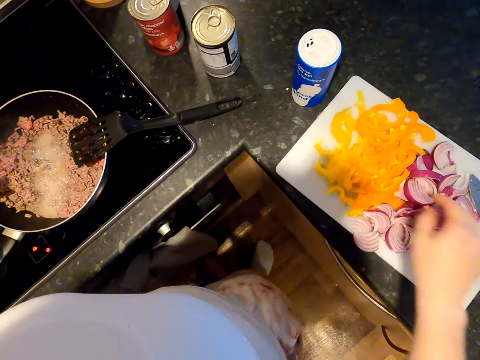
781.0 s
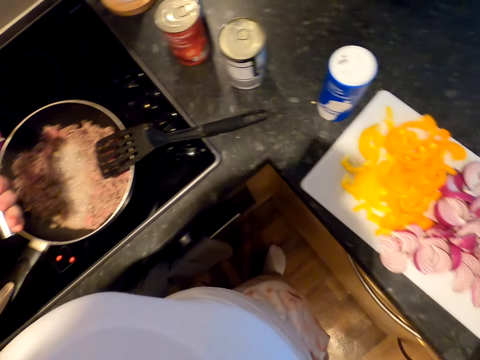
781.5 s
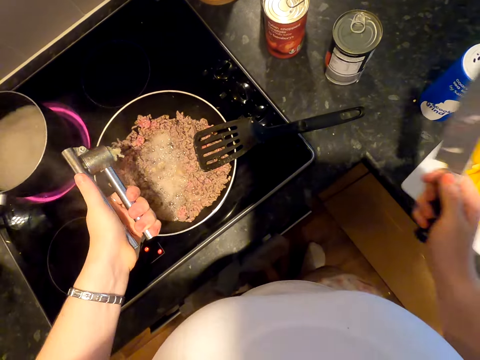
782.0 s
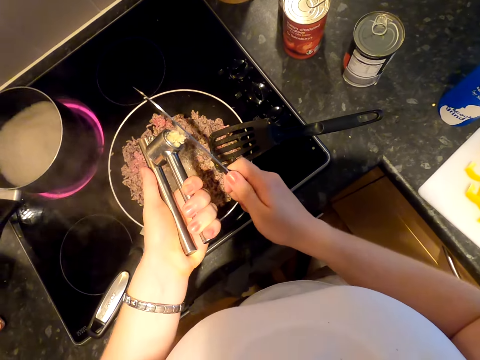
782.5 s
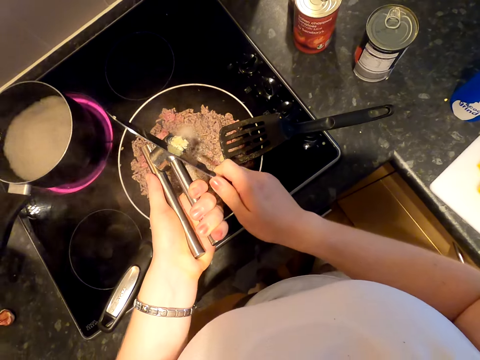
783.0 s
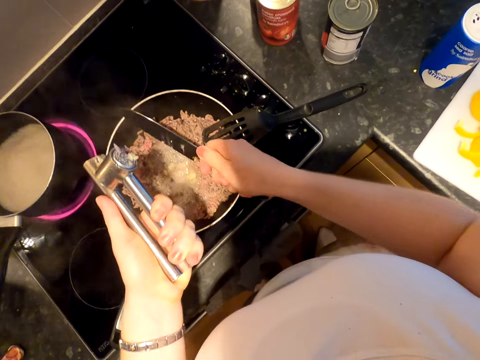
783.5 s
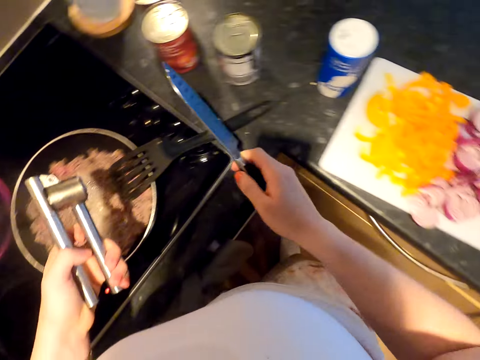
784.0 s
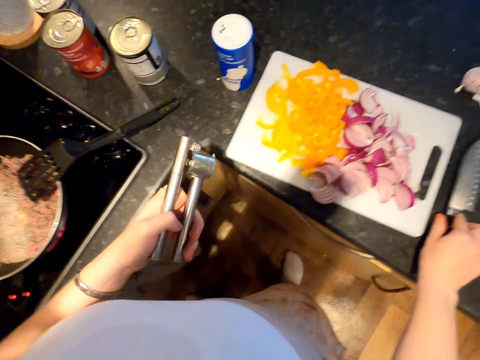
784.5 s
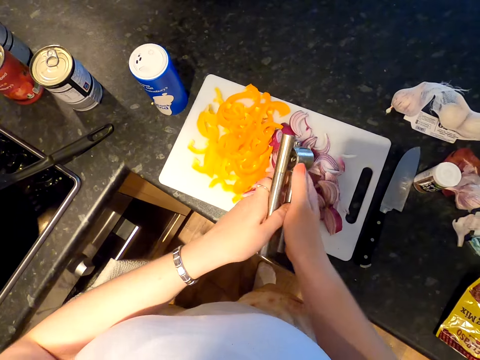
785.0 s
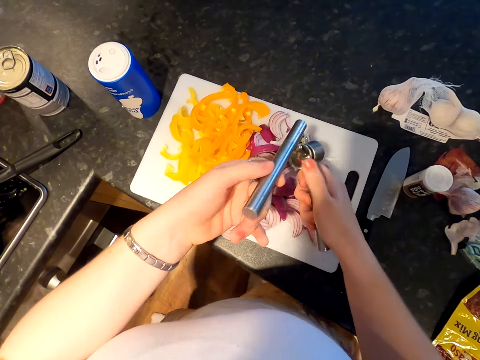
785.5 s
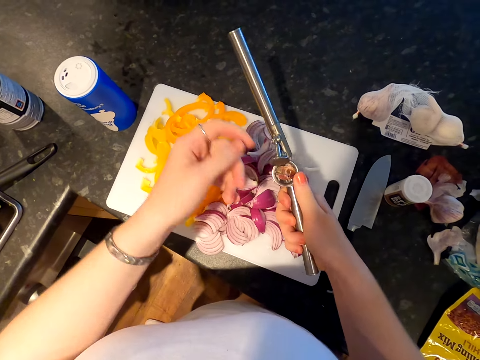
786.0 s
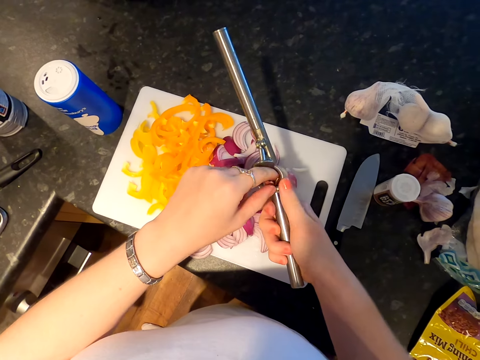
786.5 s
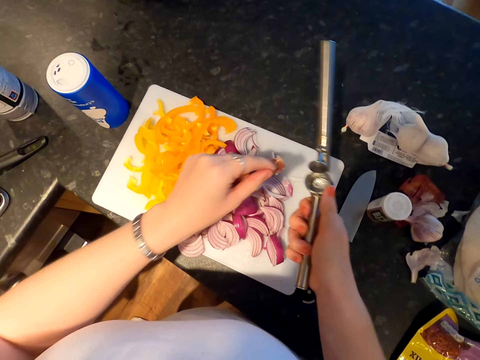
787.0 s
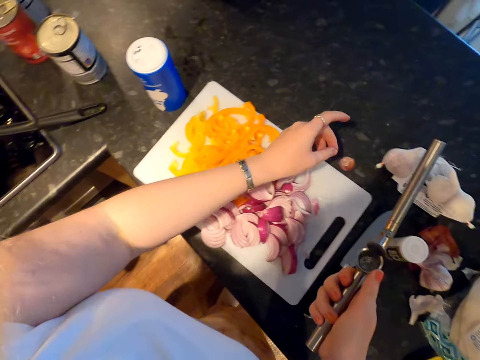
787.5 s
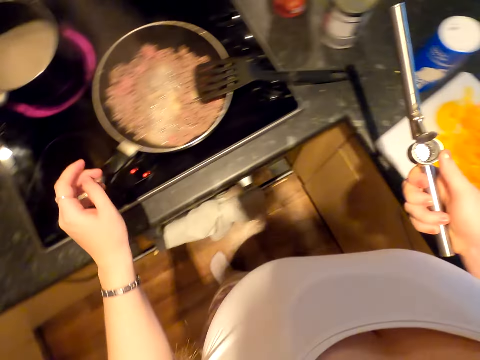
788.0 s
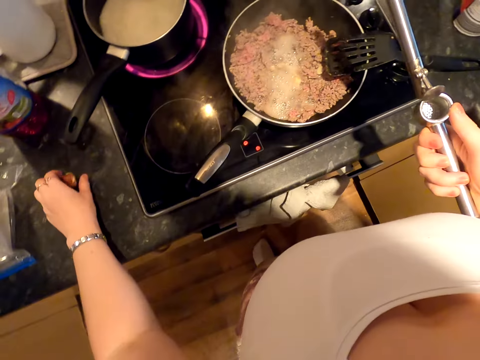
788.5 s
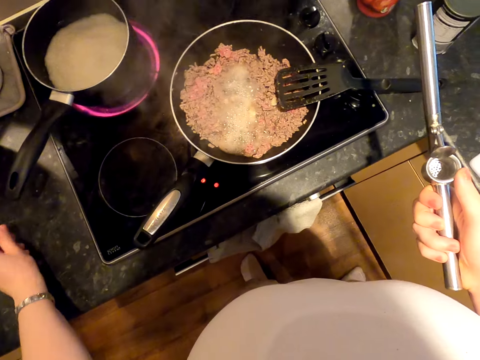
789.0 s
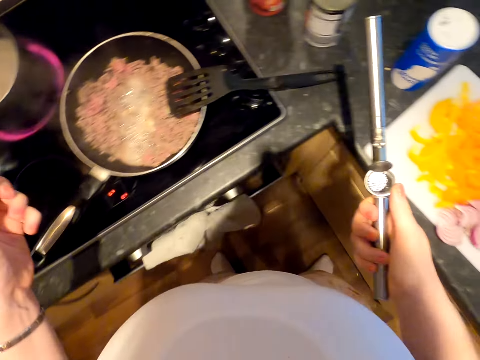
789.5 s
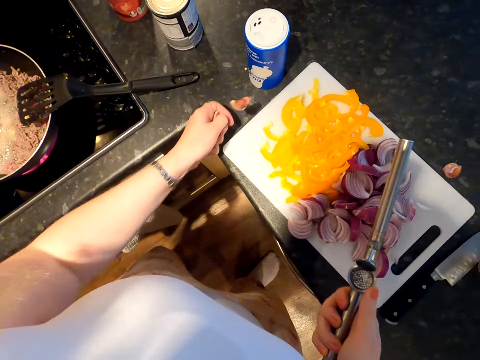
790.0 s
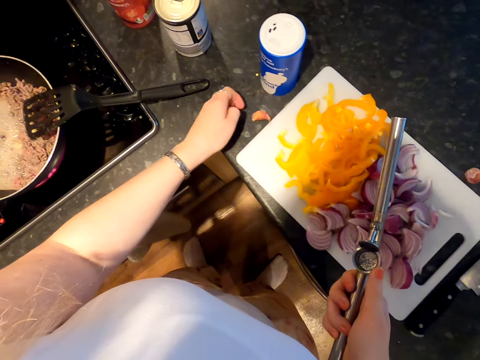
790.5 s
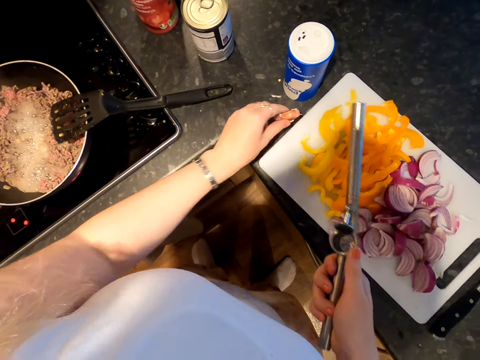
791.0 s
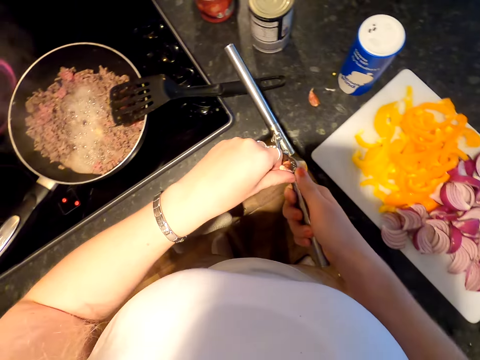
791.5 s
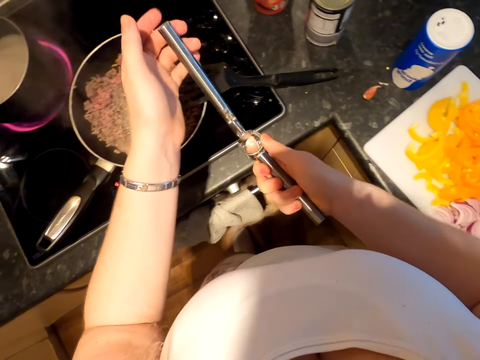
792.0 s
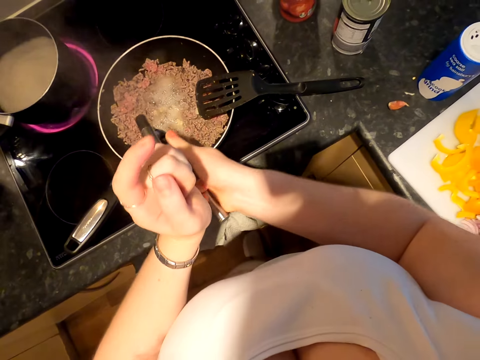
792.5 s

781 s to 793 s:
The camera wearer picks up a knife. They remove the garlic from the garlic press. They drop the garlic in the minced meat. They drop the knife. They hold the garlic press. They open the garlic press. They remove the garlic skins from the garlic press. They drop the garlic skin. They move around. They pick up the garlic. They drop the garlic. They pick up the garlic. They put the garlic in the garlic press. They close the garlic press.

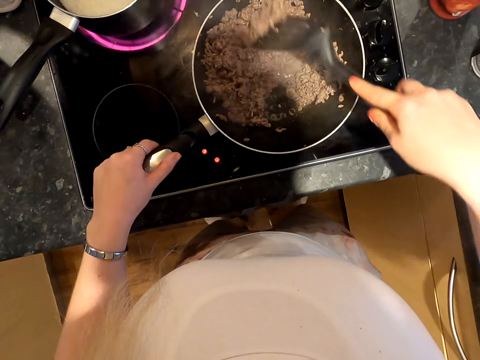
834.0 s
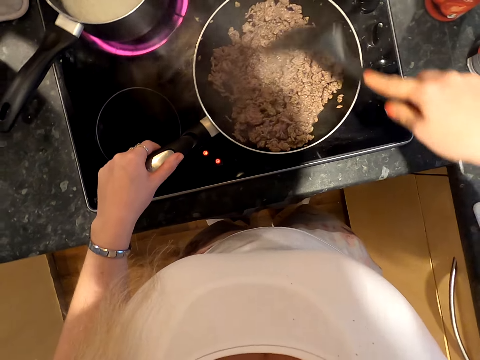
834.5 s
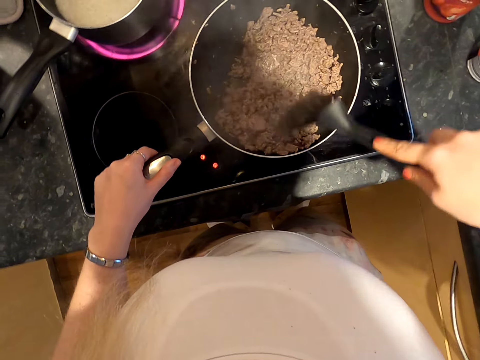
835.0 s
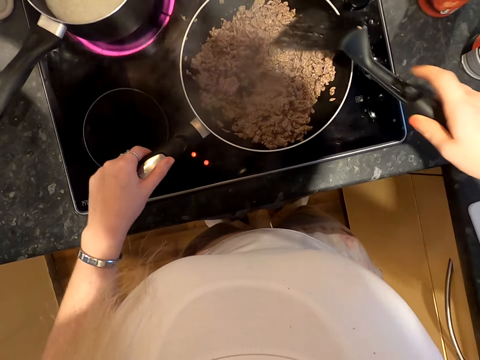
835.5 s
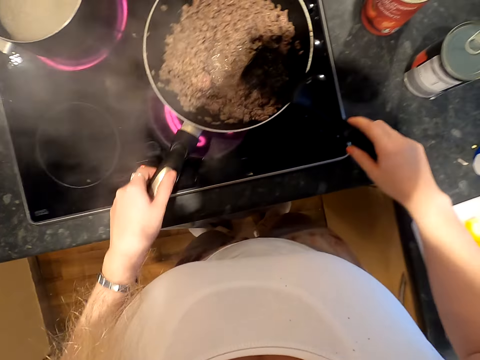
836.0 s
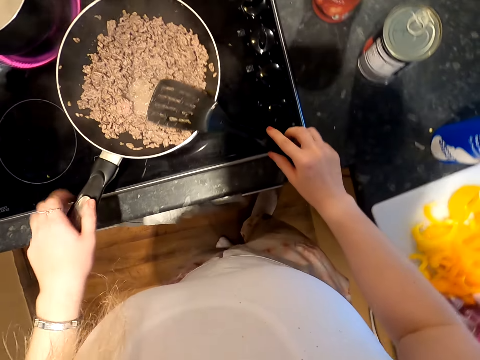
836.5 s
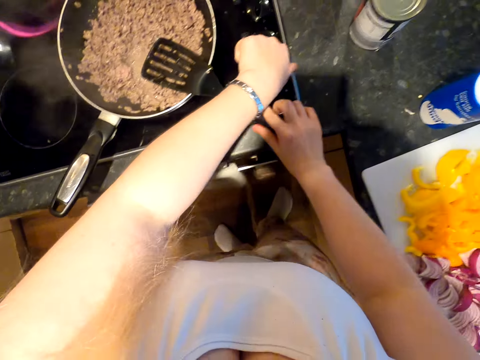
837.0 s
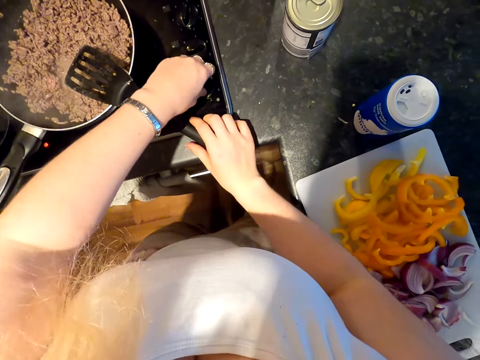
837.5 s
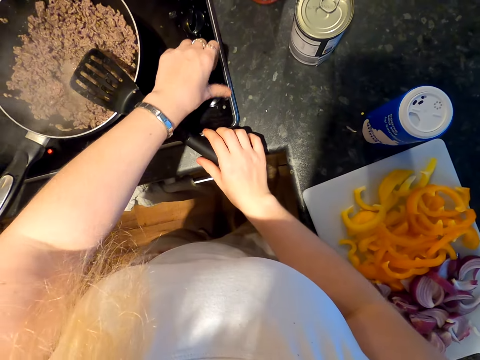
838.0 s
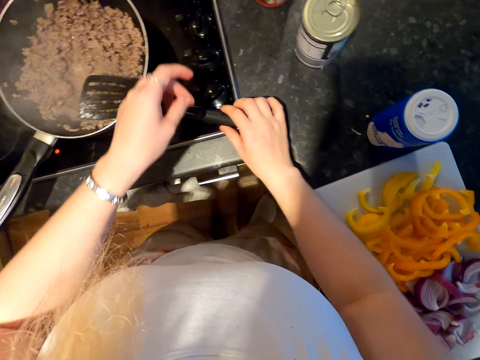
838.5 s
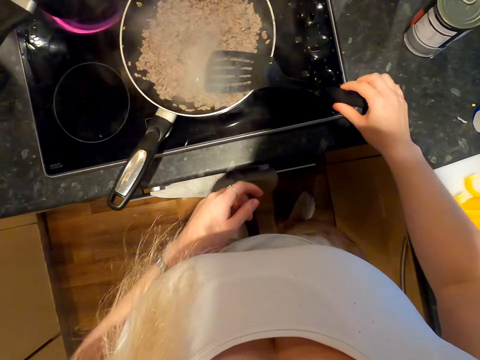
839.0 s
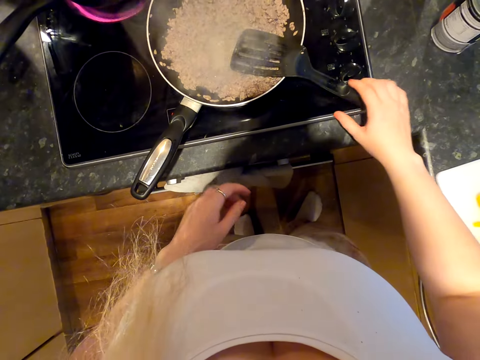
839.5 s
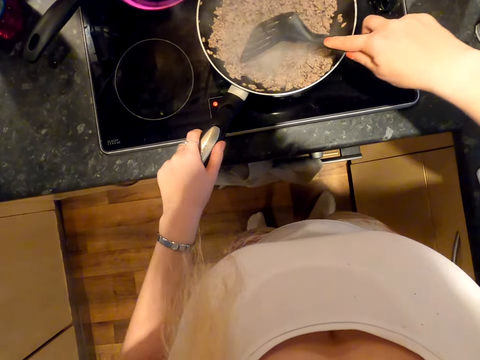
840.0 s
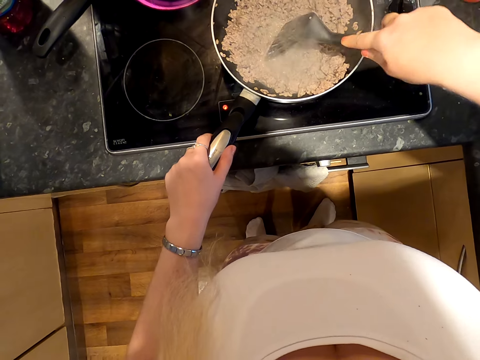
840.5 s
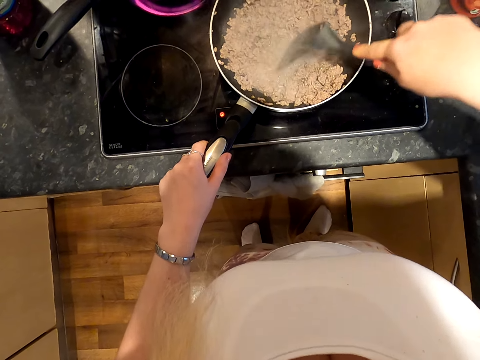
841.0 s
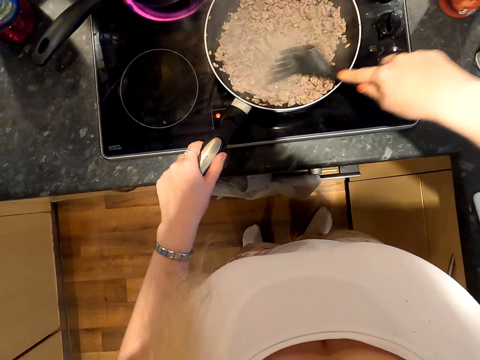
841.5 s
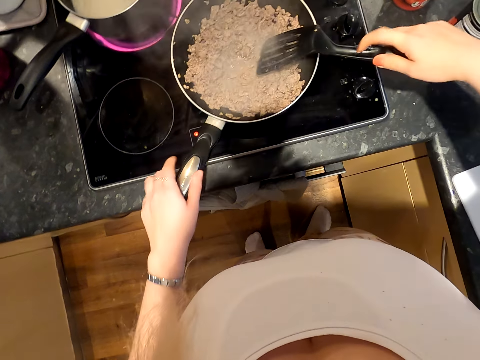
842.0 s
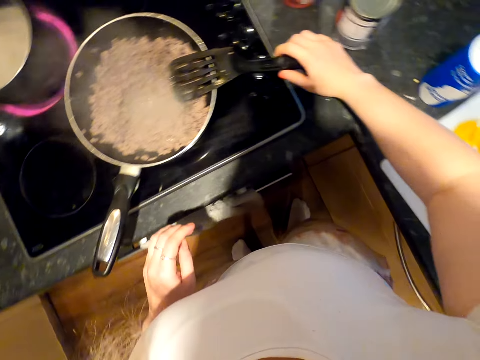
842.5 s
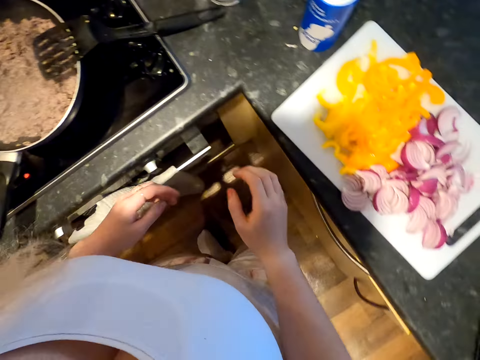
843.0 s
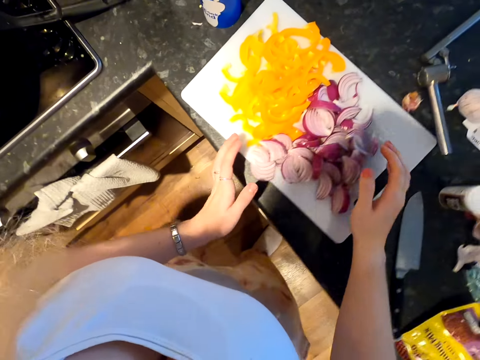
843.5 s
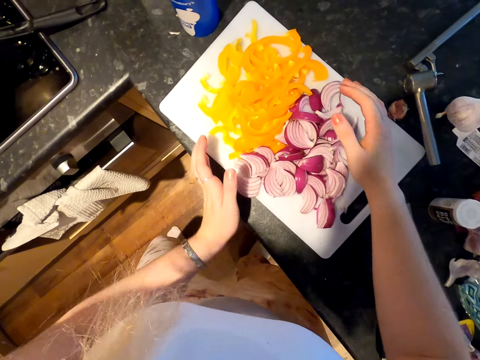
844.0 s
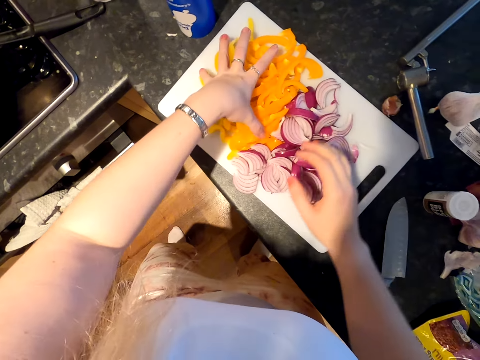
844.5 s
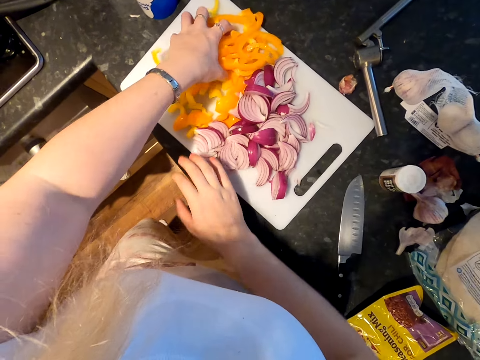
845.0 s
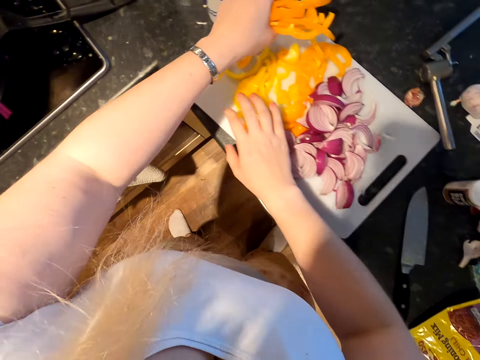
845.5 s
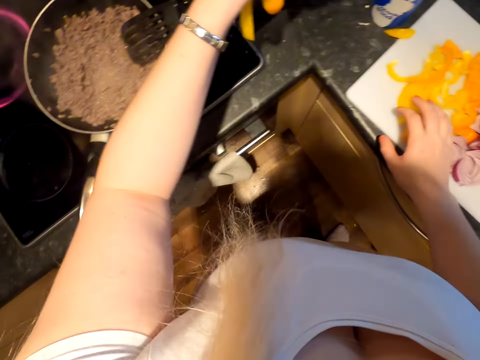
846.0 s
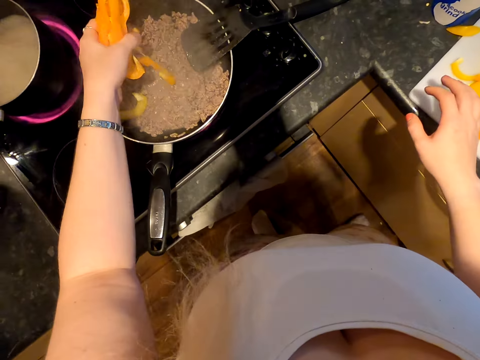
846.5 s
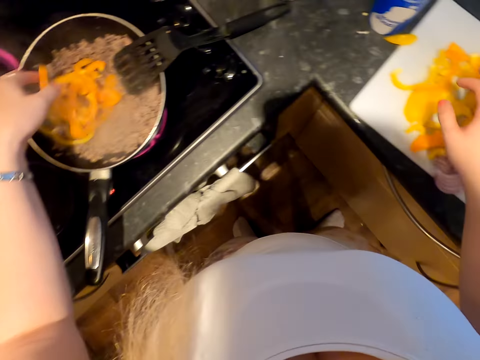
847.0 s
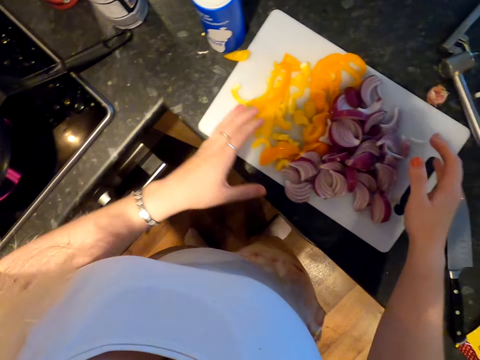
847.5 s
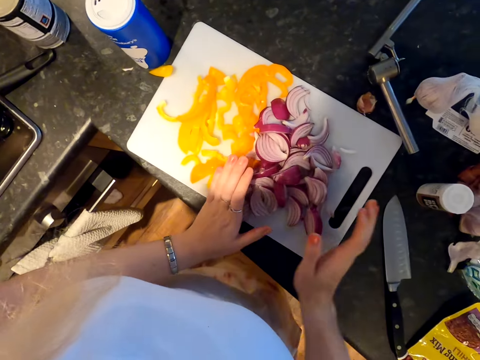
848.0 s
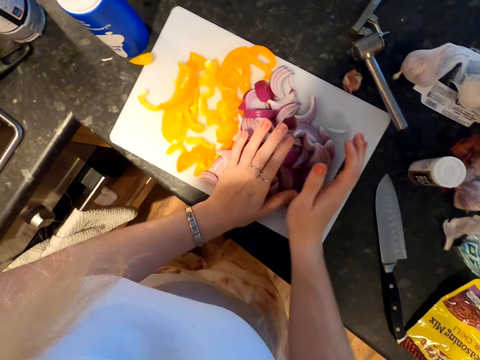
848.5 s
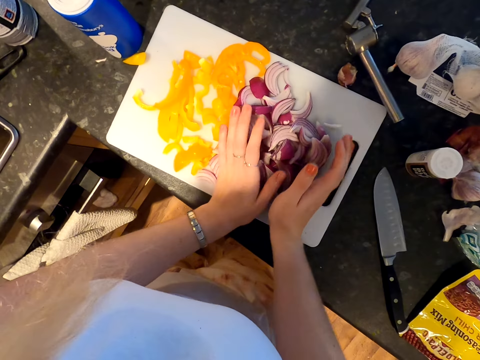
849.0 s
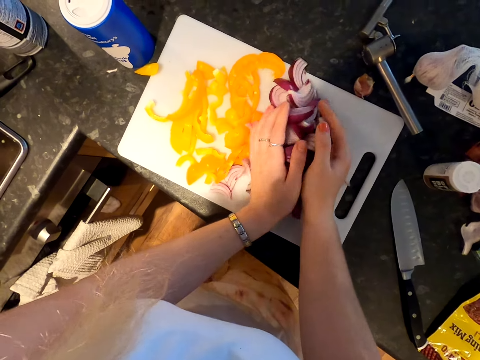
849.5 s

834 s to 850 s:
The camera wearer moves the pan. They tilt the cooking spoon on the pan. They turn off the cooker. They move the cooking spoon. They lift the cooking spoon. They hold the pan. They stir the food. They remove their hand from the pan. They put the cooking spoon down. They move aside. They touch the onions. They collect the vegetables. They put the yellow bell pepper and onion into the mixed meat. They gather the onions.
